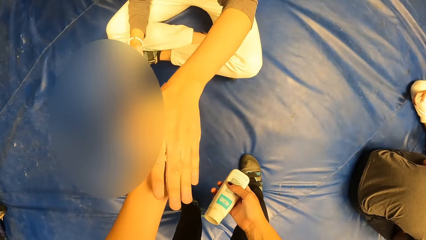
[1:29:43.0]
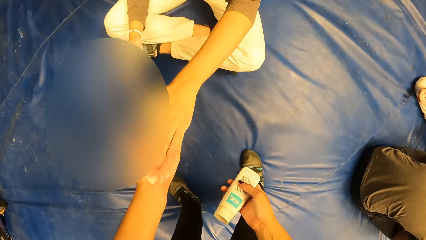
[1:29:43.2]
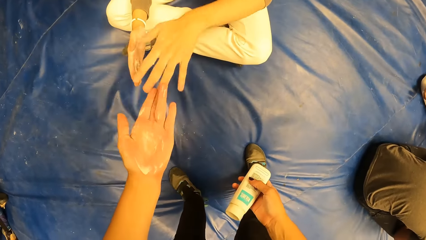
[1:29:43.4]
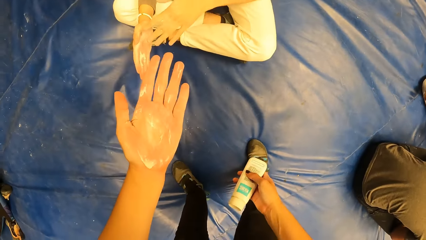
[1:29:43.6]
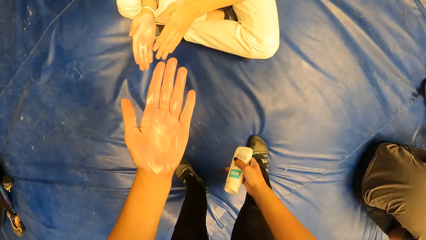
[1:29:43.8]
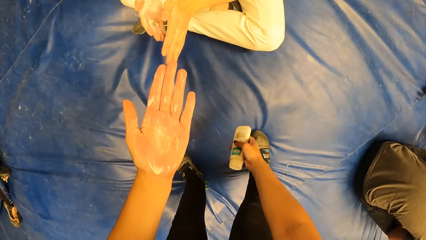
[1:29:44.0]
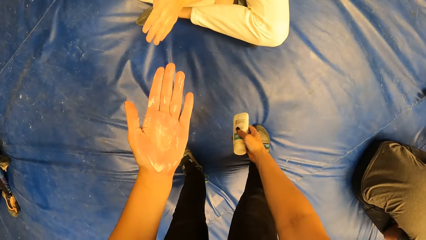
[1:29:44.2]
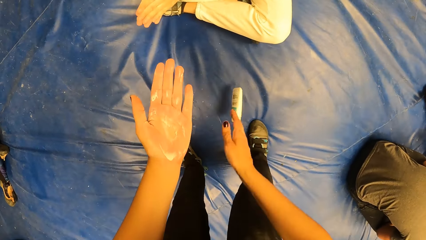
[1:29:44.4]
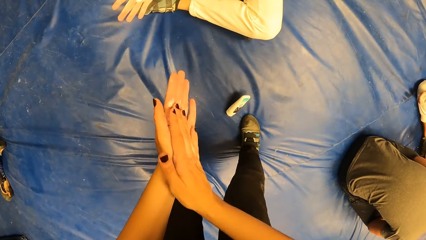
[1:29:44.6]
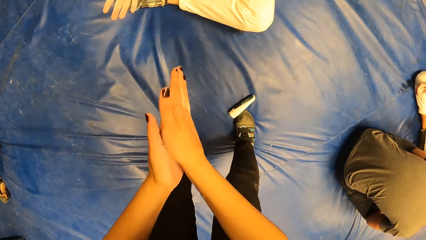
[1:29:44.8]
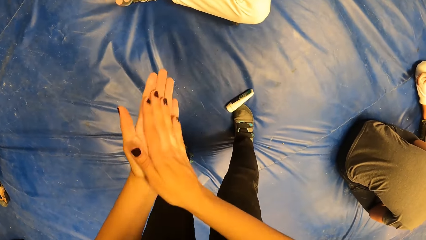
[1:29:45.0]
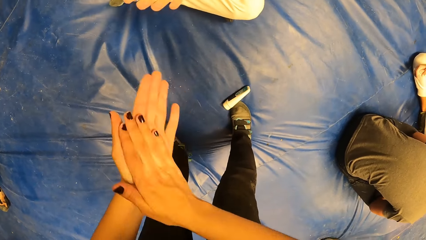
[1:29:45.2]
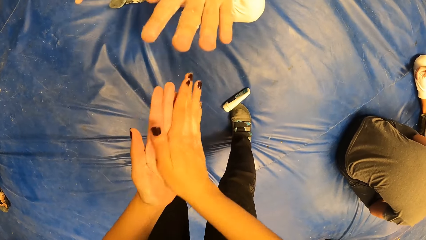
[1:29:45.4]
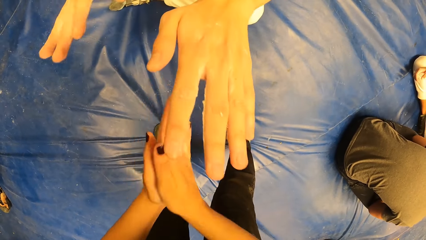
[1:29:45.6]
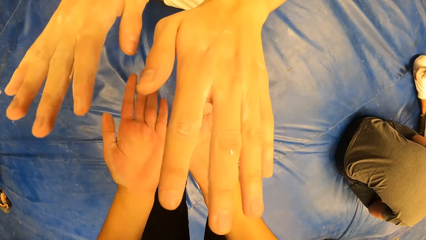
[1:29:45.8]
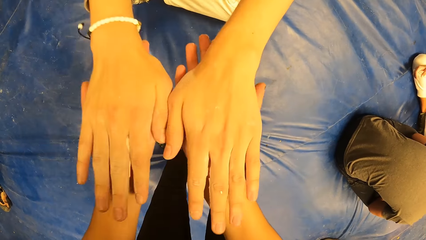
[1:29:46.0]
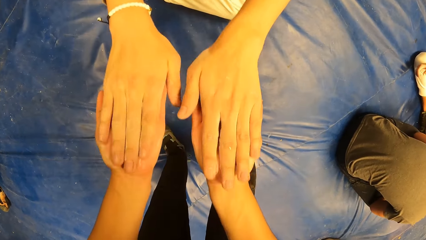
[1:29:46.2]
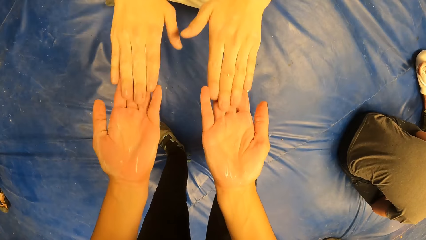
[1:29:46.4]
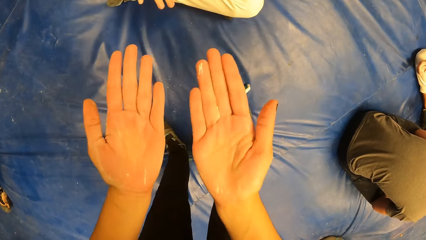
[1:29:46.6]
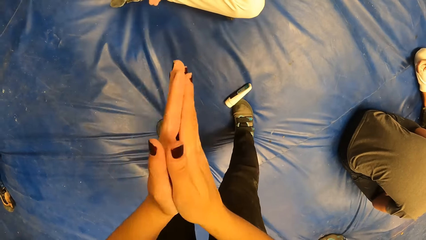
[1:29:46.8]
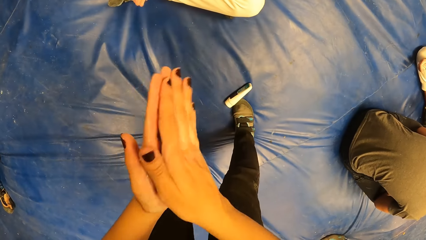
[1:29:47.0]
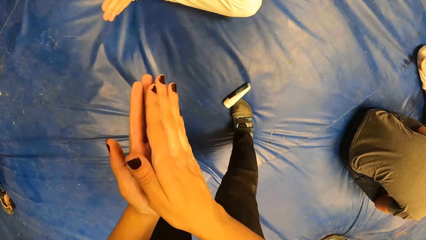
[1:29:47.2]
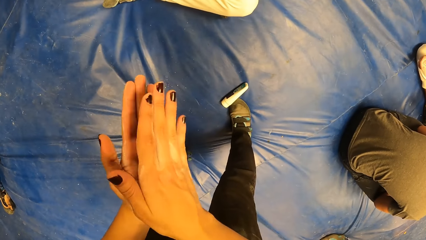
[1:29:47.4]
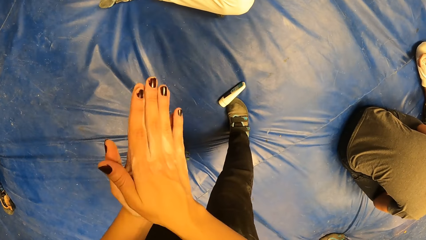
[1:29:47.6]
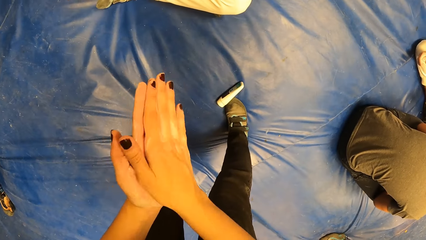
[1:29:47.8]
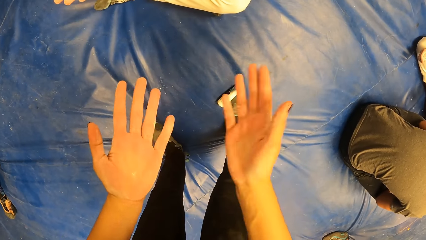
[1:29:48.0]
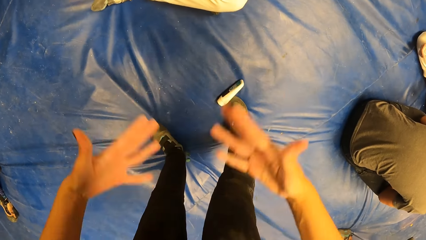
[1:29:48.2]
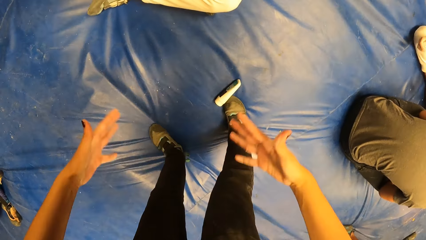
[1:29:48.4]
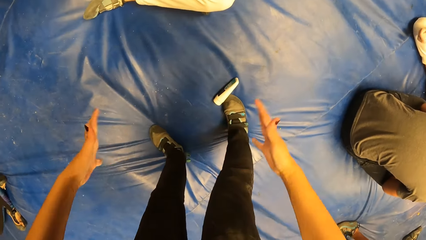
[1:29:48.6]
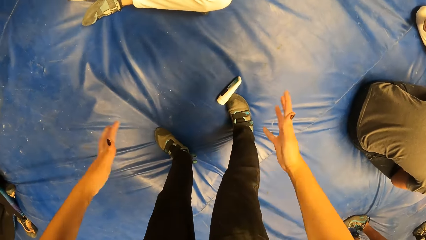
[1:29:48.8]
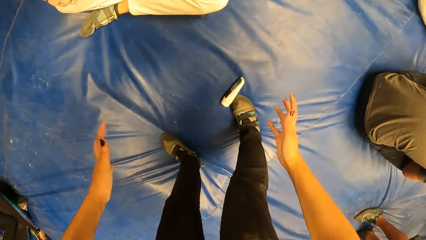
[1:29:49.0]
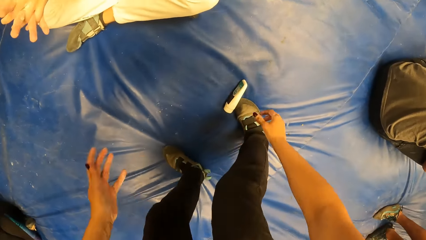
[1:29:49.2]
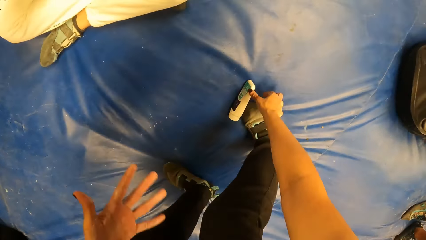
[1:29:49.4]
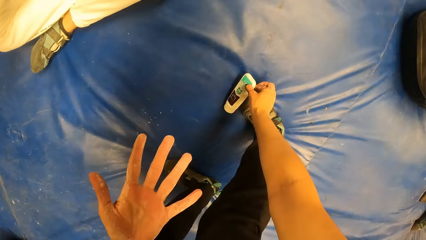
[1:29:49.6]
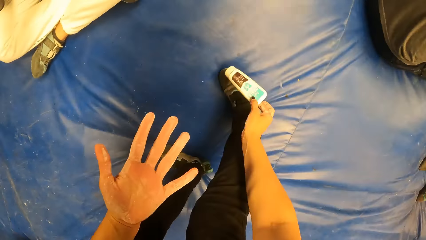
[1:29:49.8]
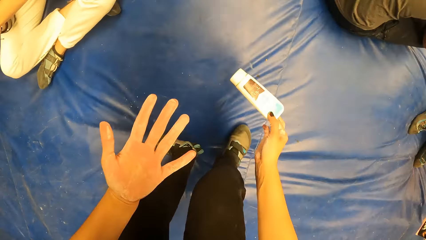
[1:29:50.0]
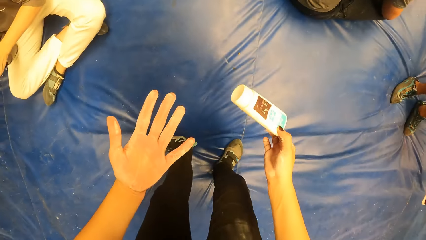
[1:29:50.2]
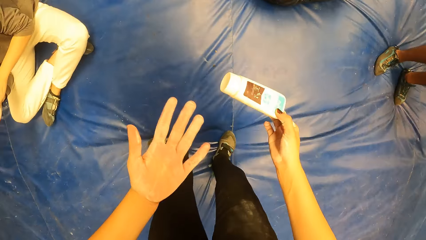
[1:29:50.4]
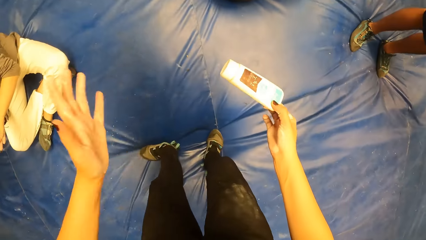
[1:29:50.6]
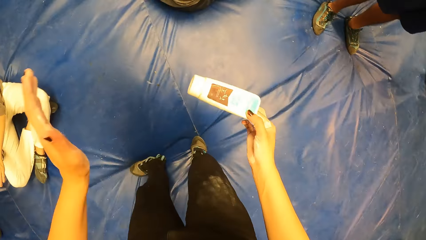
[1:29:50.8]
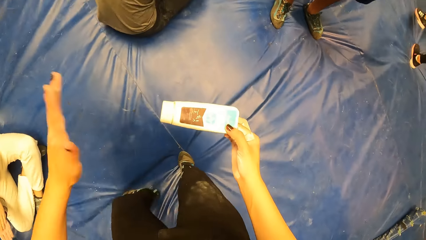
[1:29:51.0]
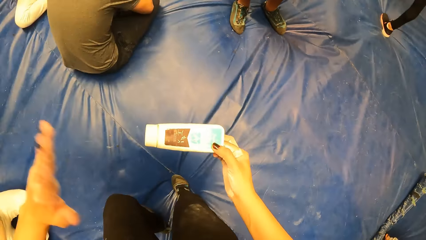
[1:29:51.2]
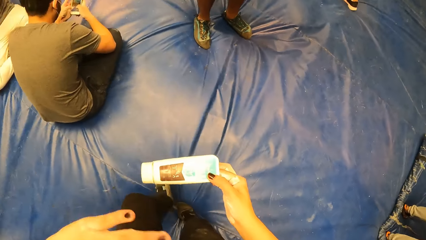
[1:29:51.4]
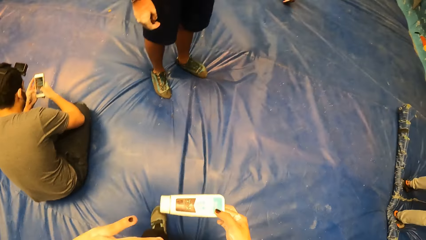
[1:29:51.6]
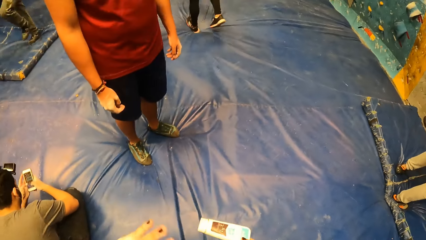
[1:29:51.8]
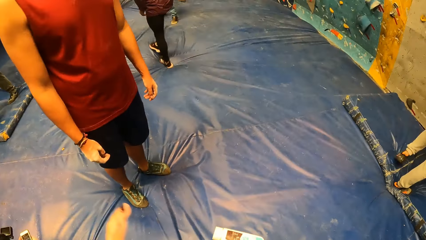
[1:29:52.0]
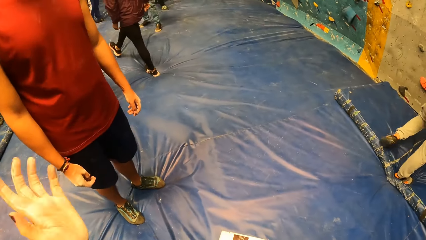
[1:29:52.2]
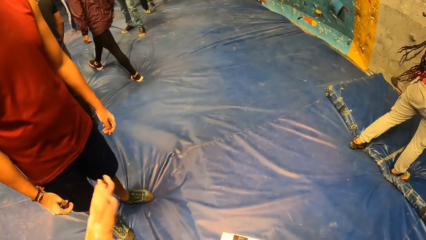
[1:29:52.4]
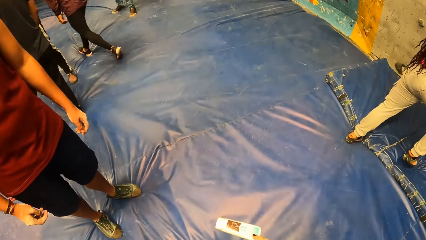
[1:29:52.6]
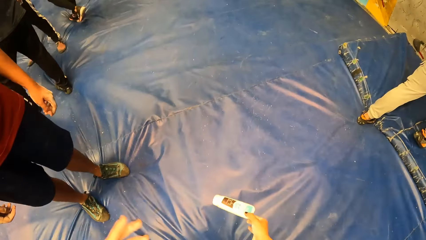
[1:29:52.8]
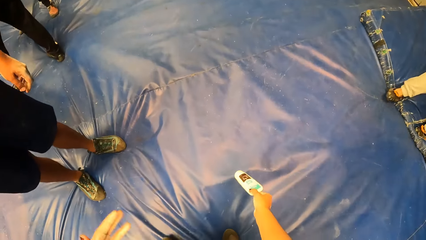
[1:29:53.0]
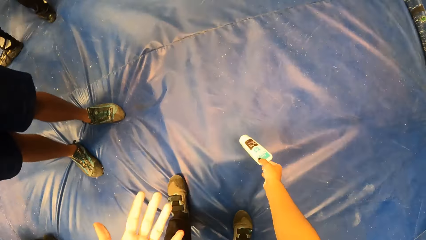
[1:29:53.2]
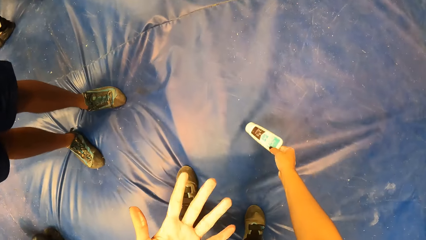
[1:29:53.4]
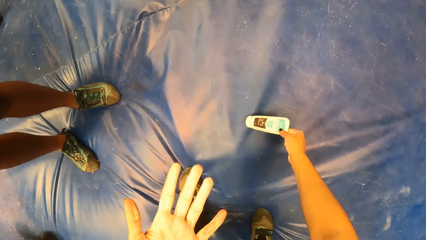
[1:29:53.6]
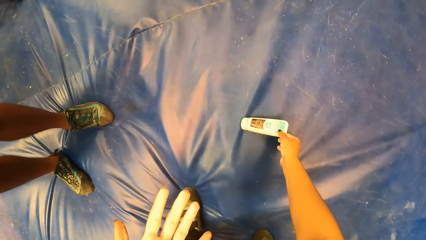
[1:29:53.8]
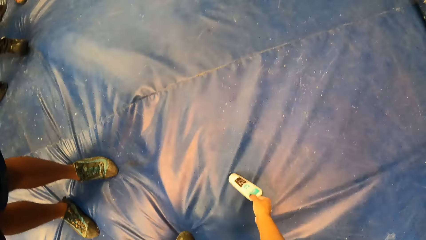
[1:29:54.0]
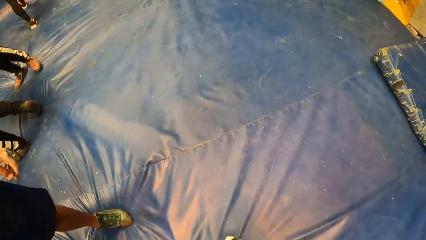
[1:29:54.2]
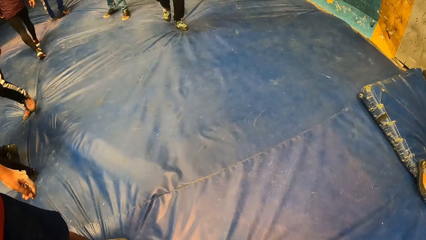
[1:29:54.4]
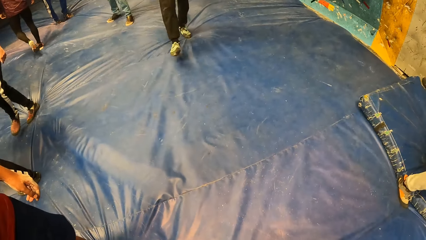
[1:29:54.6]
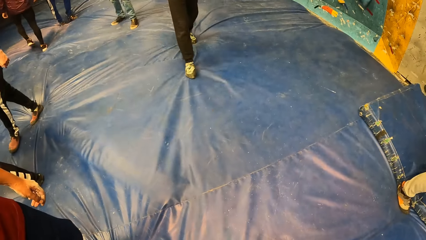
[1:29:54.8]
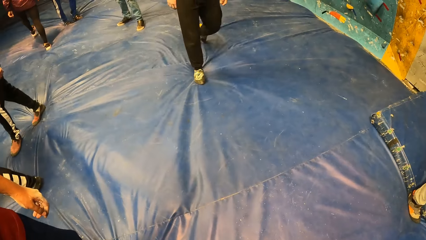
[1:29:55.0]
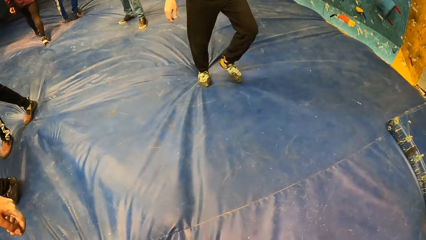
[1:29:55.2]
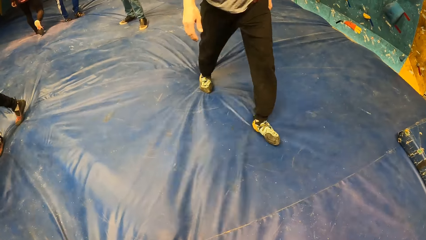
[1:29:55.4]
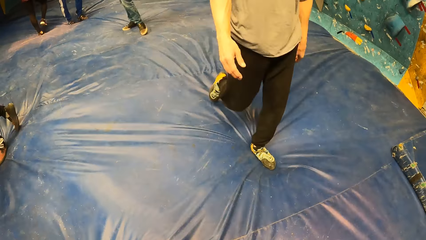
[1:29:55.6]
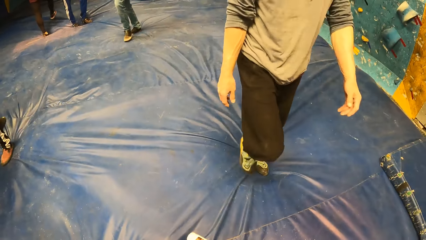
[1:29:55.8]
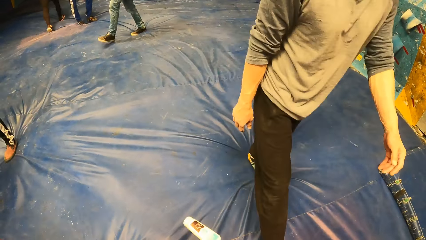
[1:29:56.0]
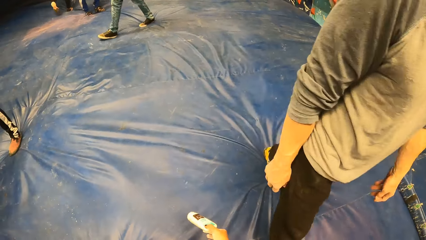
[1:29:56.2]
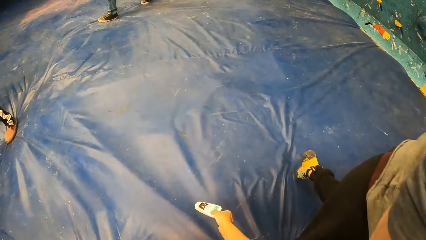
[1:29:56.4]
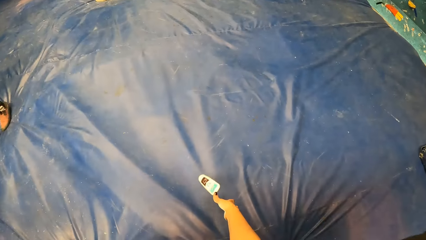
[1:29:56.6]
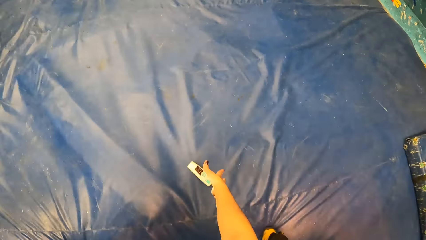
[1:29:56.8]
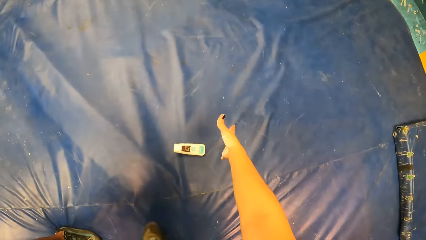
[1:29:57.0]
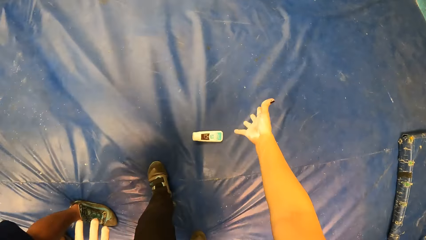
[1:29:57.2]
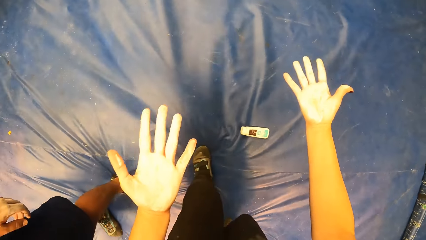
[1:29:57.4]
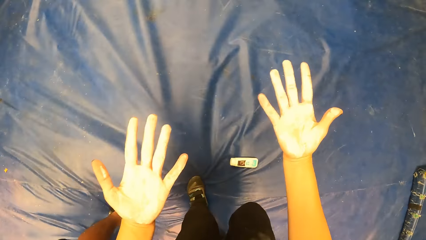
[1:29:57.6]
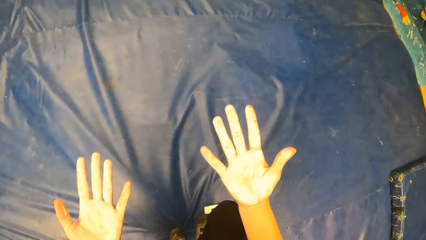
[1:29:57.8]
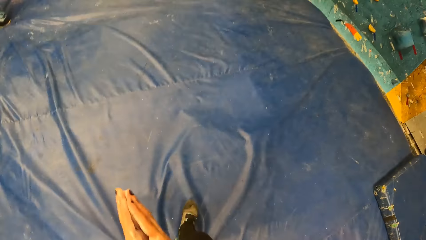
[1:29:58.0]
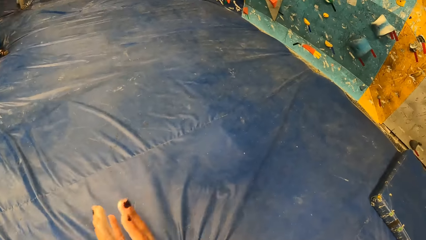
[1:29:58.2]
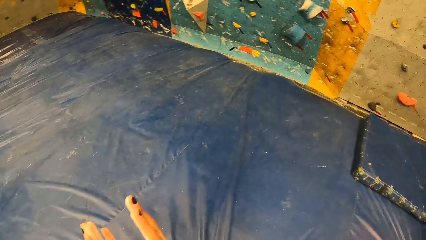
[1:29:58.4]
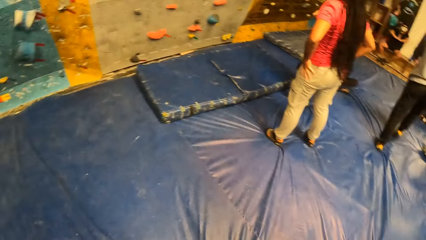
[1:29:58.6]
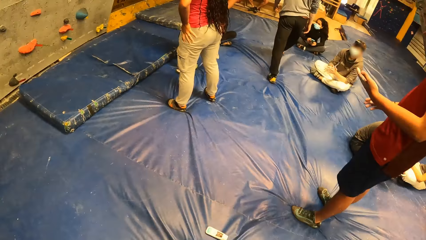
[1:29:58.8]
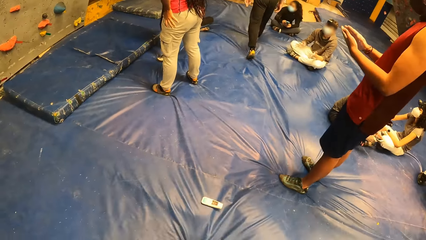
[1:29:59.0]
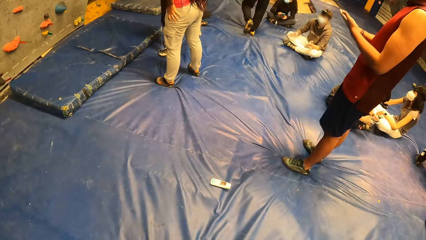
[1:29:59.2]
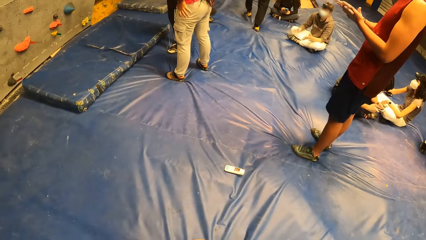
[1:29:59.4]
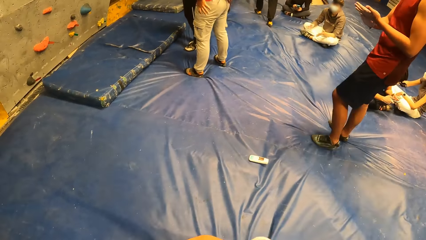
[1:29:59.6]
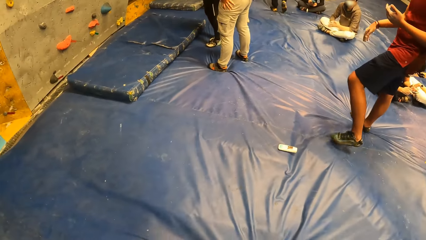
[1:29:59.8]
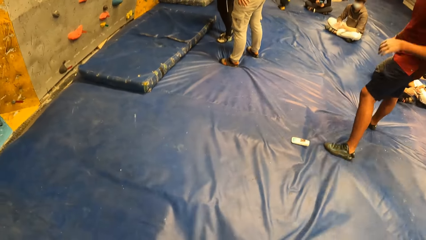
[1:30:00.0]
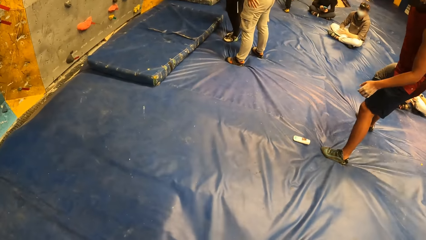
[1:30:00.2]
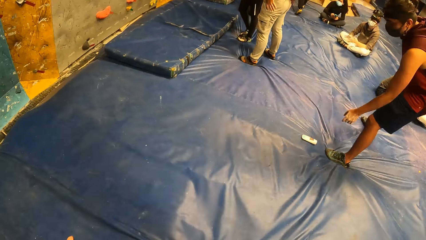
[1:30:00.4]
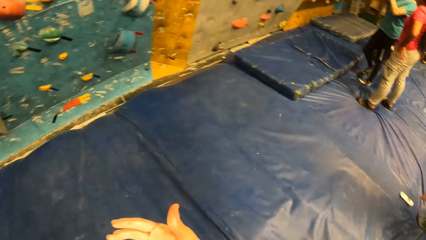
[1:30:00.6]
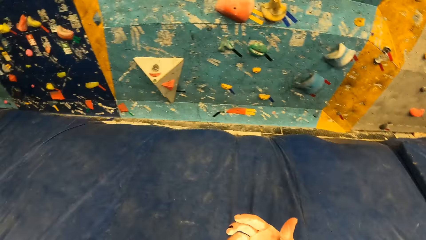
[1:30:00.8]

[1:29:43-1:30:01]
The man puts powder on the camera wearer's left hand with his left hand. The camera wearer greets the man. She drops the tube of powder or lotion with her right hand on the bouldering mat. She rubs lotion on her hands. The man places his hands on the camera wearer's hands. The camera wearer rubs lotion on her hands. She shakes her hands. She picks the tube of powder from the bouldering mat with her right hand. She shakes her hand. She places the tube of powder on the bouldering mat with her right hand. She drops the tube of powder on the bouldering mat with her right hand. She walks towards the bouldering wall. She claps her hands.
